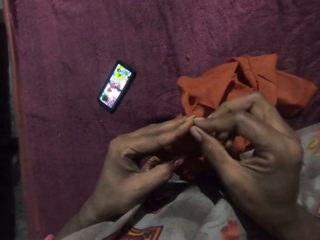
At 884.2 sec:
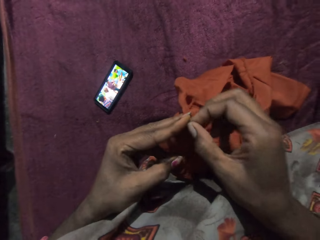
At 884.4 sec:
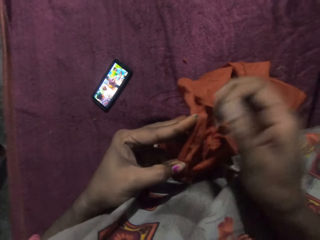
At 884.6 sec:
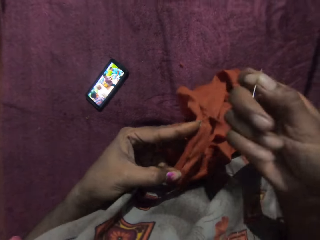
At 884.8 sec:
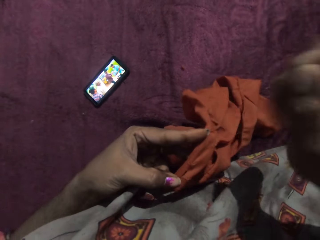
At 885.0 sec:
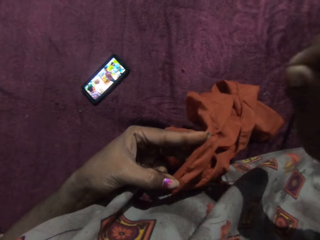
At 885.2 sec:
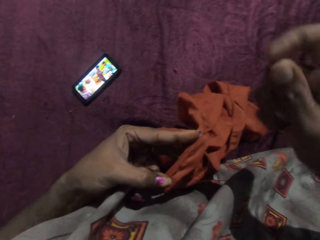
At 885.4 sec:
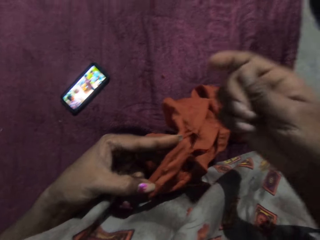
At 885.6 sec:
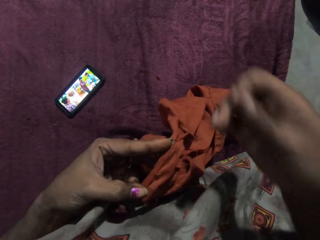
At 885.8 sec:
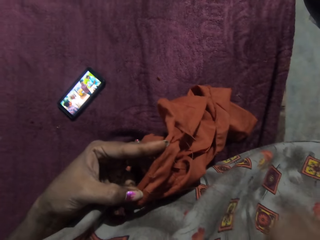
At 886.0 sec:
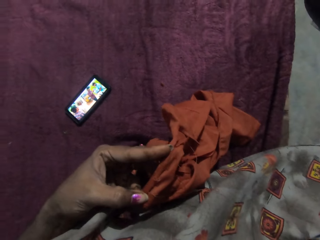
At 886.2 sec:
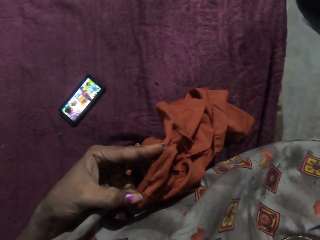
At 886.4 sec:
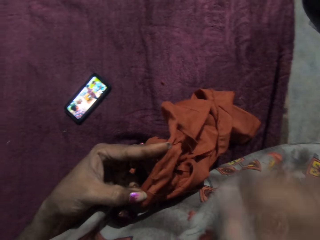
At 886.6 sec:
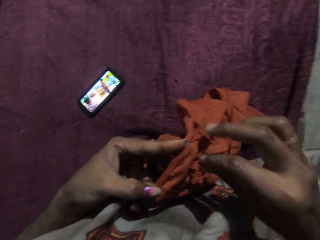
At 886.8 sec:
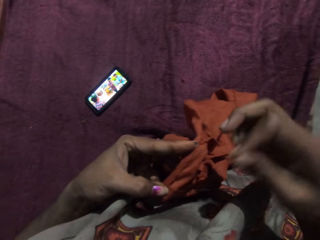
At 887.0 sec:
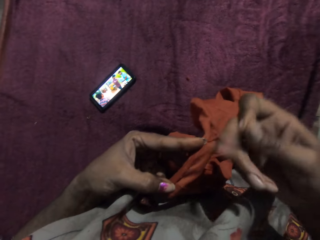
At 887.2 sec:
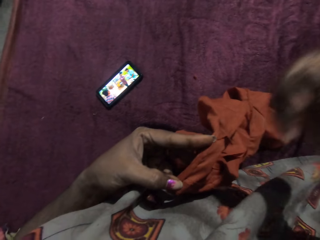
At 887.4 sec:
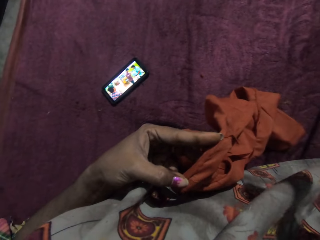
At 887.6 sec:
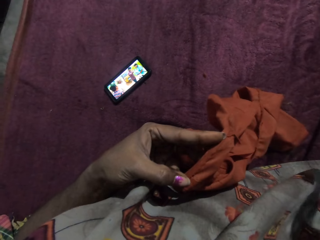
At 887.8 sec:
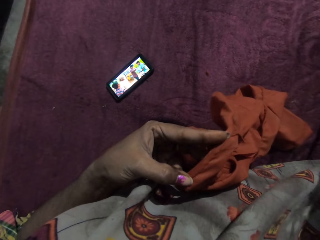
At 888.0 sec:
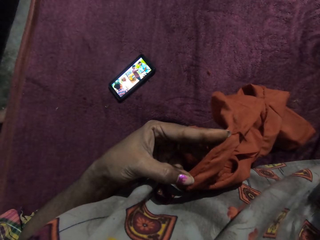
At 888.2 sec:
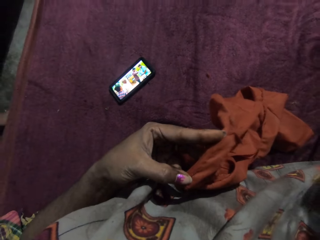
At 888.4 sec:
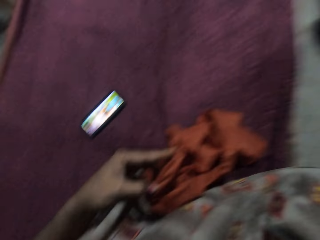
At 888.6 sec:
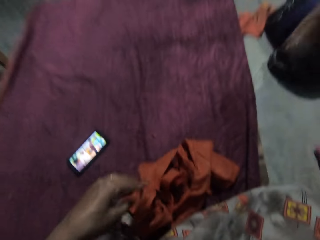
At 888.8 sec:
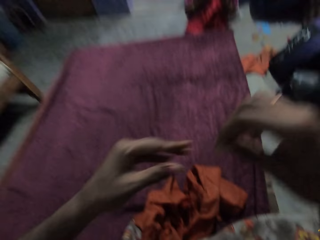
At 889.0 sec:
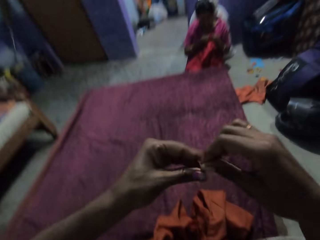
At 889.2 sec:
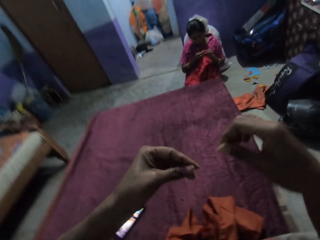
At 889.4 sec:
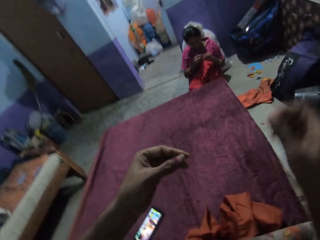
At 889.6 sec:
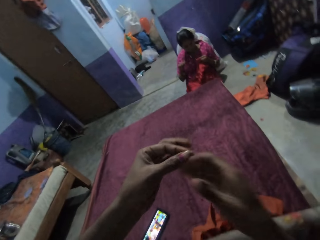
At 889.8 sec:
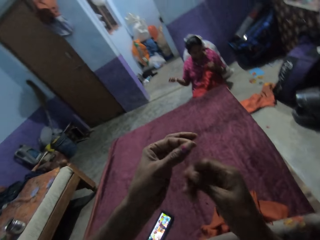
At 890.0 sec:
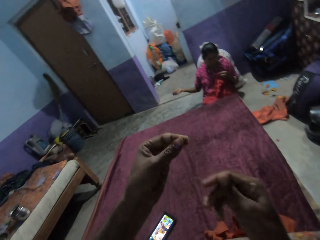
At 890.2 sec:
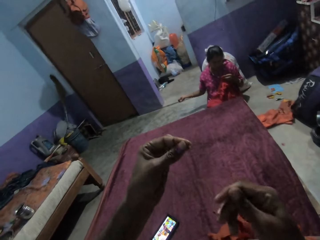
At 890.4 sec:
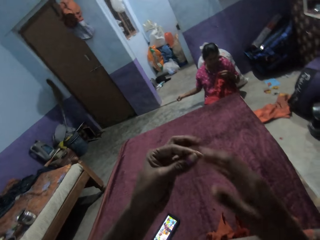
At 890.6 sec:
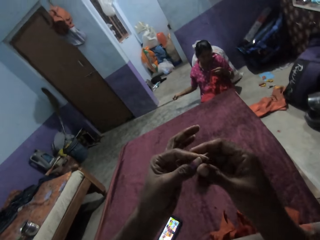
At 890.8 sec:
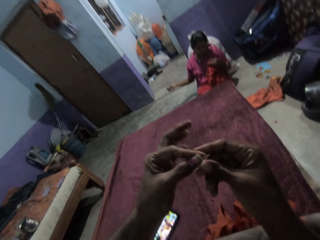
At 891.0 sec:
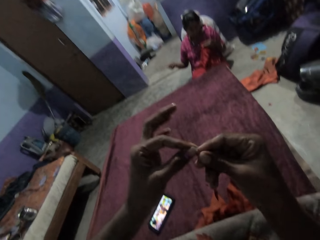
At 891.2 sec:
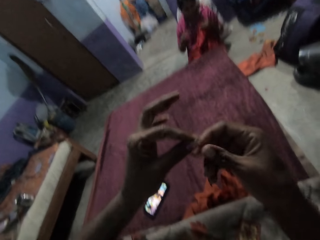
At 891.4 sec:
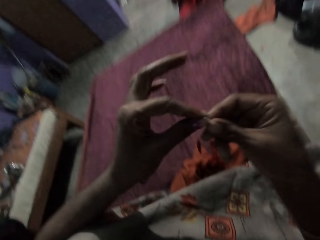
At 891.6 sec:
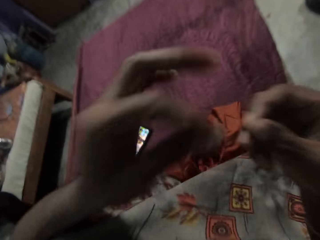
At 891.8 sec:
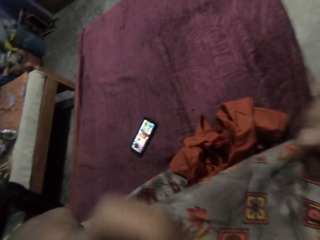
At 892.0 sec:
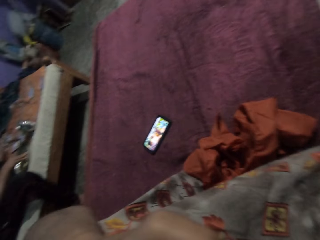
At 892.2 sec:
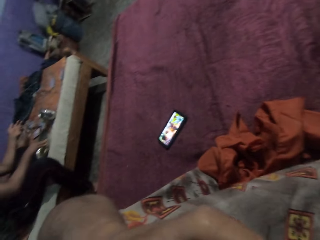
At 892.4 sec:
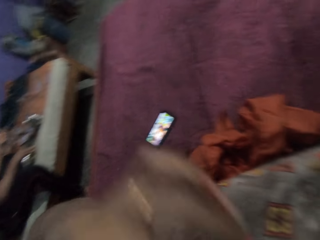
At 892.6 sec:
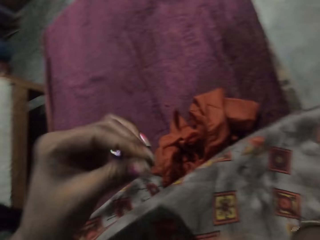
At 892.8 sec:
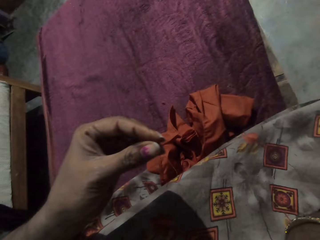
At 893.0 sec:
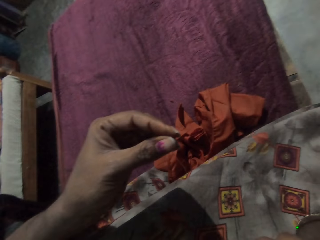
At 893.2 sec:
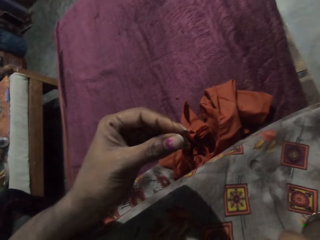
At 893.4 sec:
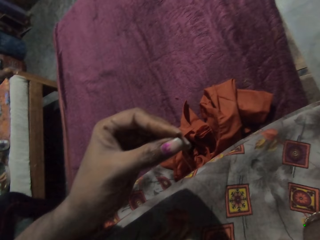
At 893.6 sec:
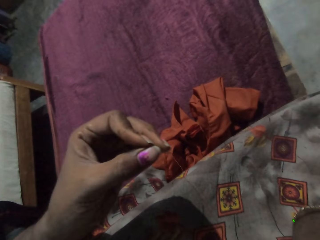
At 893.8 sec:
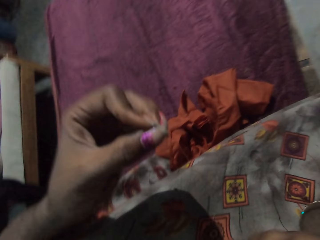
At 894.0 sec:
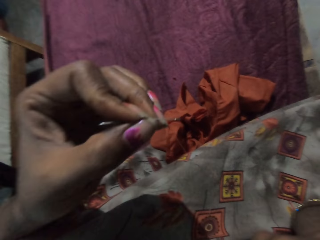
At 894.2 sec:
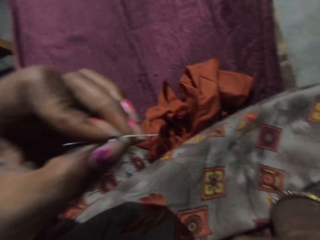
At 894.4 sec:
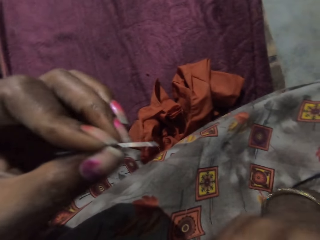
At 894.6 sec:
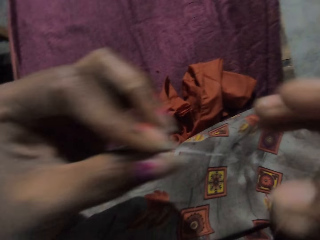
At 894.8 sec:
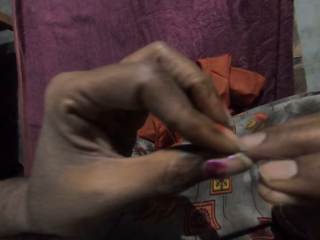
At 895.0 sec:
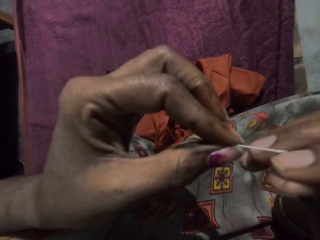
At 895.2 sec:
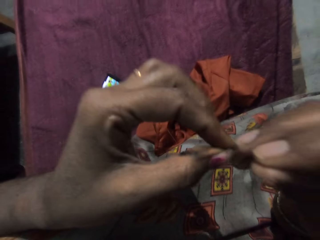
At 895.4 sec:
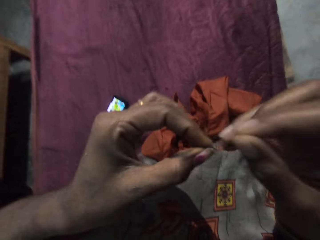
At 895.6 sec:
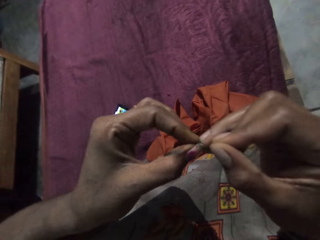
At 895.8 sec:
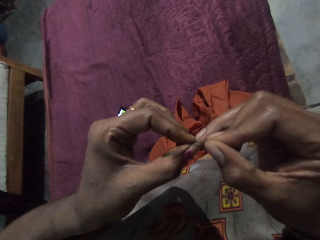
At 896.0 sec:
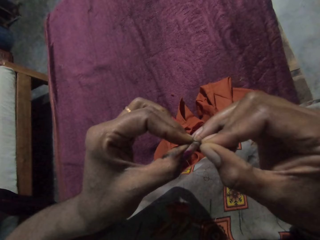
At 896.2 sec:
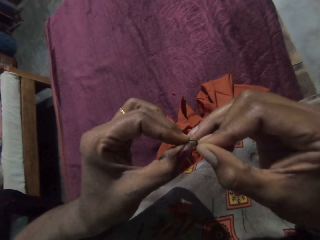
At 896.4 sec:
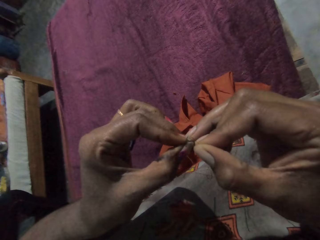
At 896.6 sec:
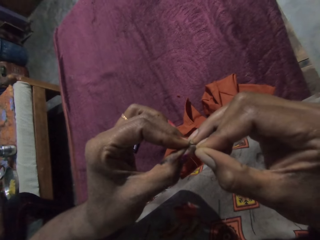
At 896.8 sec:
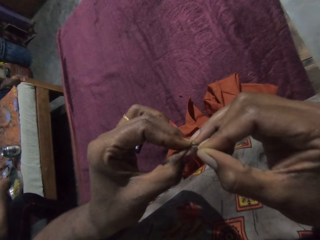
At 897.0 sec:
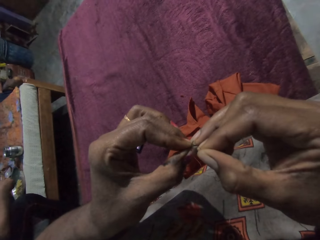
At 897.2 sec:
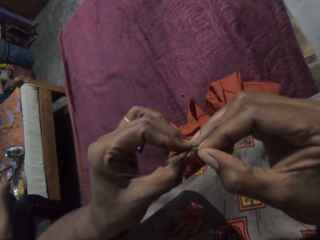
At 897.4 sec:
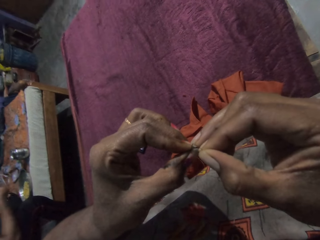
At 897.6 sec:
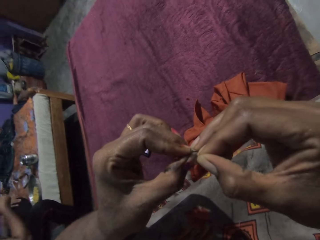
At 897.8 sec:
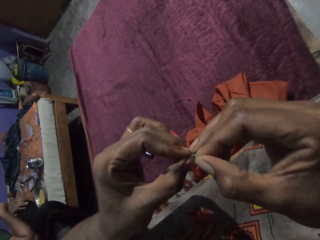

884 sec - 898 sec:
The camera wearer moves the needle up. She places the needle in her right hand between her lips. She moves her hand down and pulls up the thread. She moves her hand up. She adjusts the thread with her hands. A woman sews a fabric in her left hand with a needle and thread in her right hand. The camera wearer holds the thread and pulls the thread. She picks the needle from her lips with her left hand. She moves the needle down. She moves her hand and holds the needle. She places the thread in her right hand on the needle in her left hand.

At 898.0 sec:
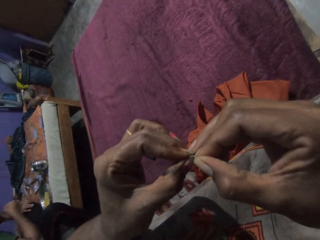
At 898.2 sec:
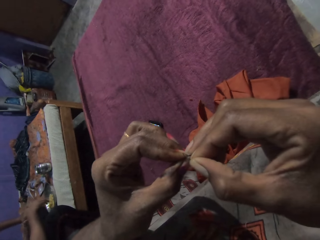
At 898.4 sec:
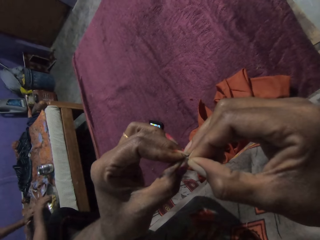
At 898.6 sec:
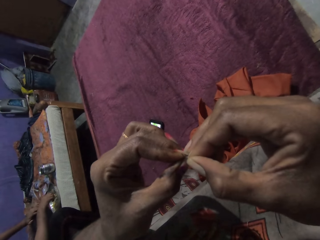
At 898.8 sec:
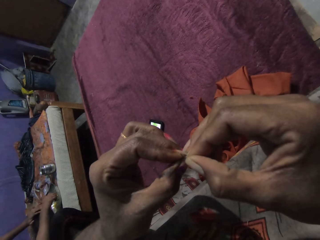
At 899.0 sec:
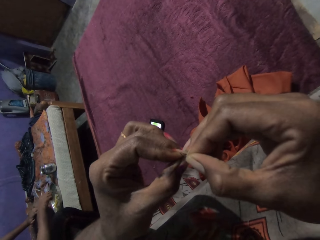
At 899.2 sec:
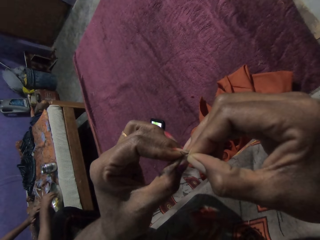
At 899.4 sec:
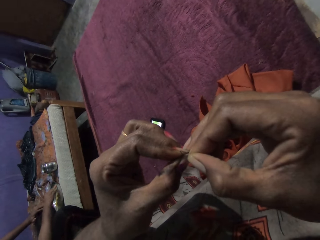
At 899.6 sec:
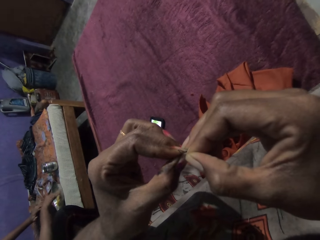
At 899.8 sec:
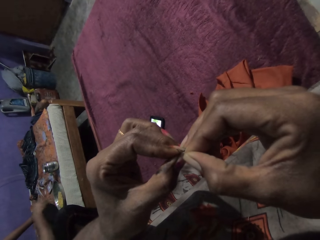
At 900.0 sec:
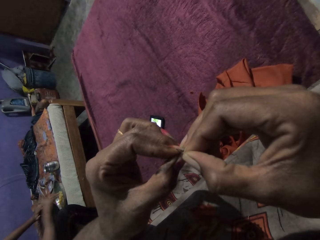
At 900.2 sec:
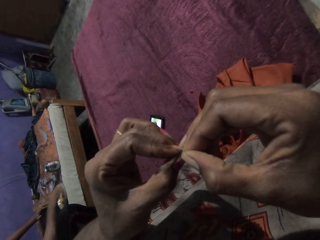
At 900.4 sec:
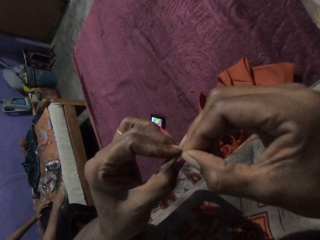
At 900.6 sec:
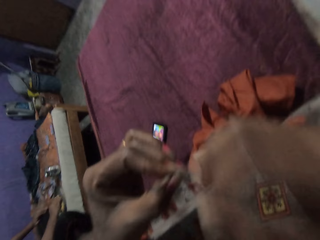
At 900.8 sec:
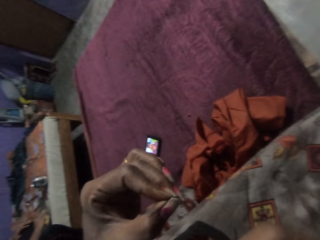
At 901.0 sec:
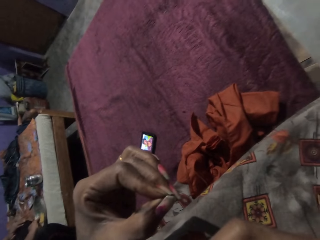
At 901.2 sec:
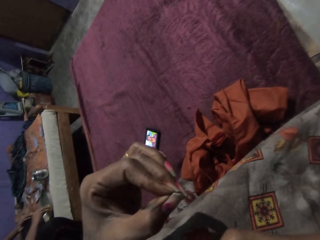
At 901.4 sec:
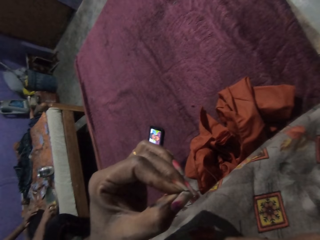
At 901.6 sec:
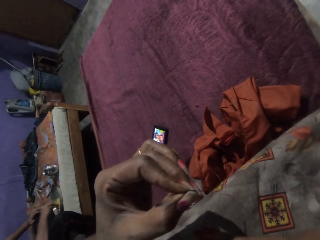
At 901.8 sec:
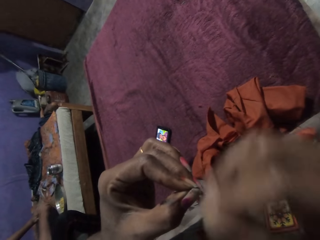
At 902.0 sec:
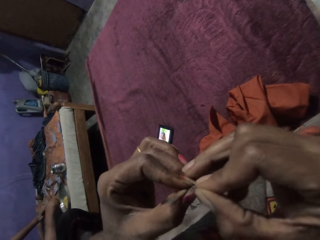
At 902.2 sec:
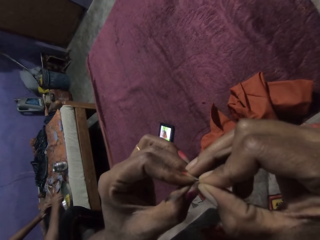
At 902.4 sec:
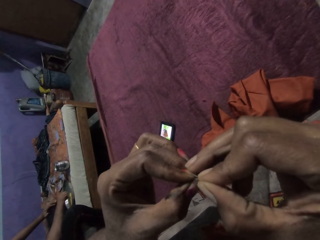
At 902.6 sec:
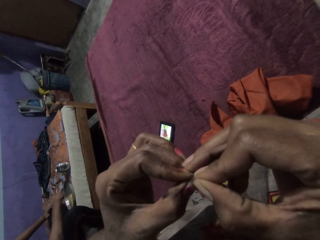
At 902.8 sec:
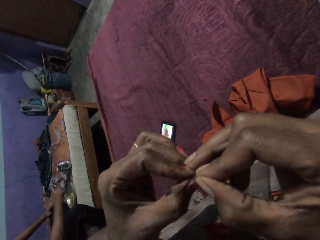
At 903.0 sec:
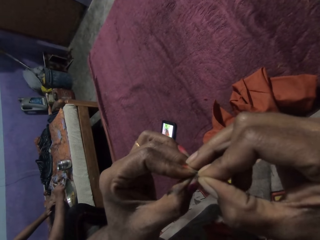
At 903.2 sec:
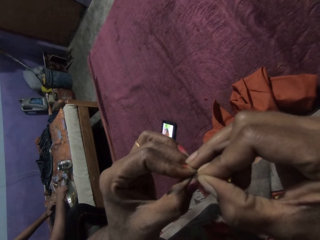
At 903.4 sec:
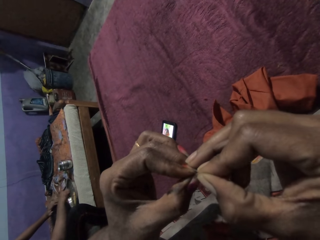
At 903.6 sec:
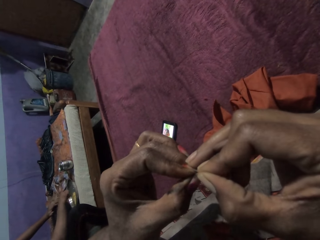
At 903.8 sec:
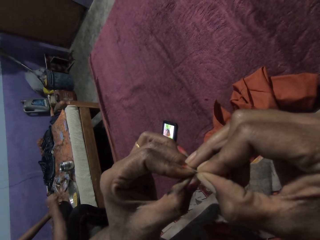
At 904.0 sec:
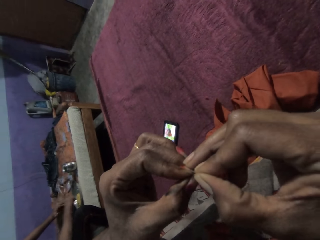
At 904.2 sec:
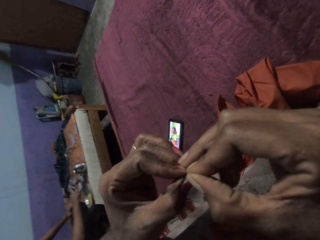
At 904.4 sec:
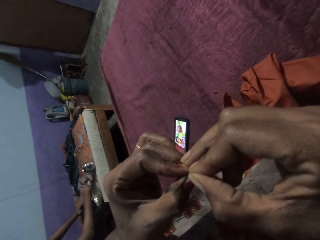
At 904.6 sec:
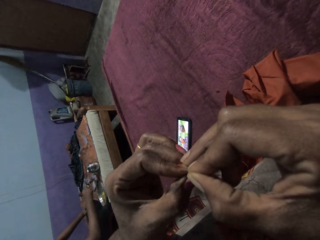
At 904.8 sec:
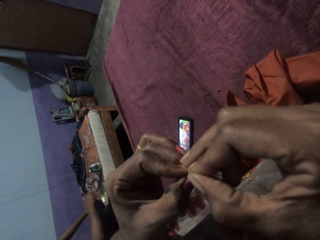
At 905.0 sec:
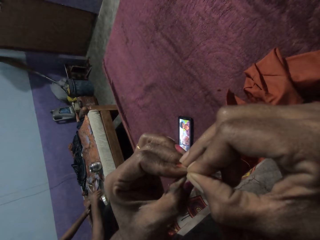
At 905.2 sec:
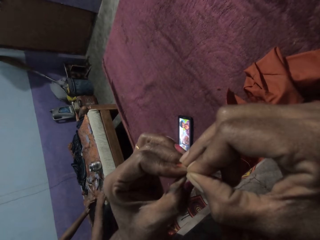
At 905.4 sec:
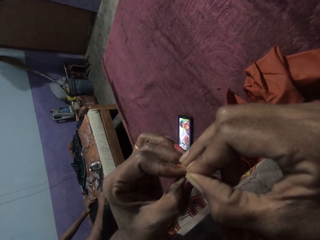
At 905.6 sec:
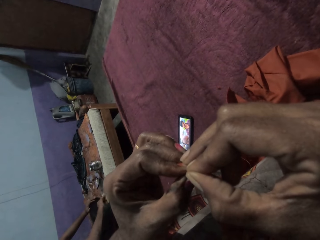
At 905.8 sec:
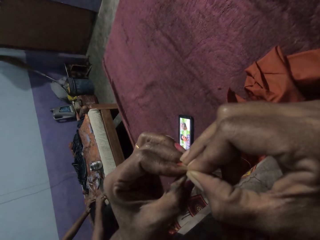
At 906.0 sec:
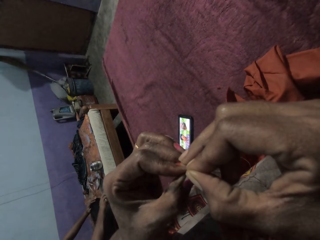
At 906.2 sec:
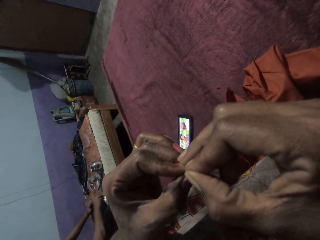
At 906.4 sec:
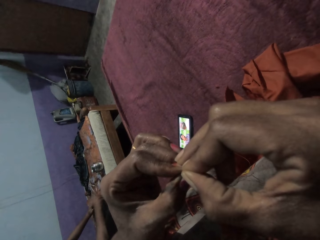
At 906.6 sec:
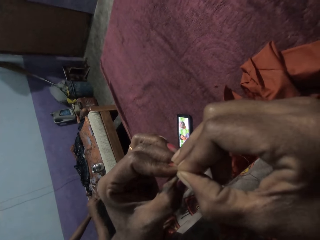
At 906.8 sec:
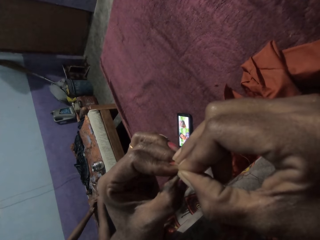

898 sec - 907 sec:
A man sorts the rice on a plate on a bed with his right hand. The camera wearer moves the thread up. They move the thread down and put the thread in the needle.
